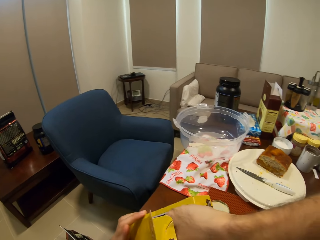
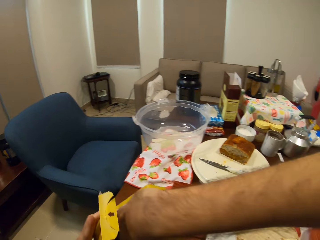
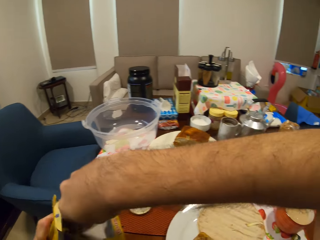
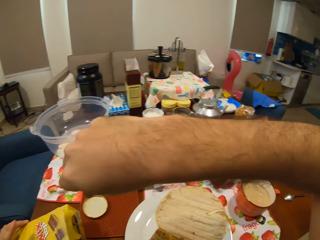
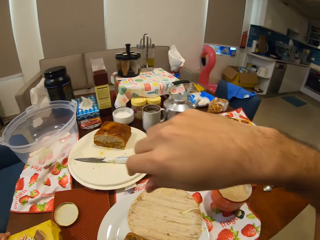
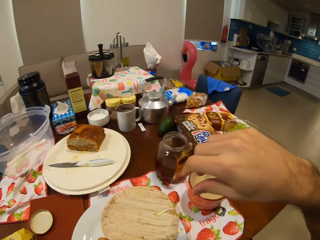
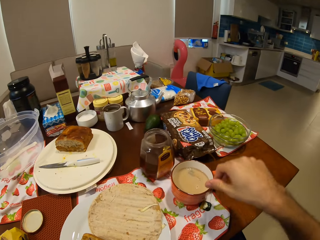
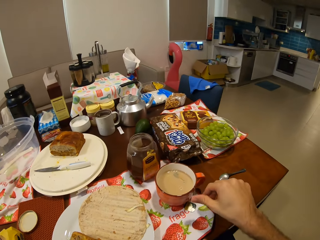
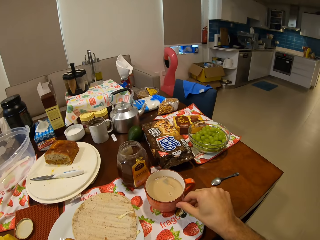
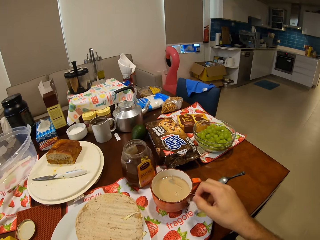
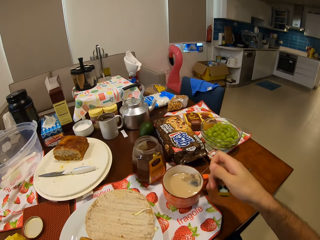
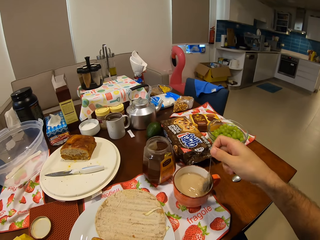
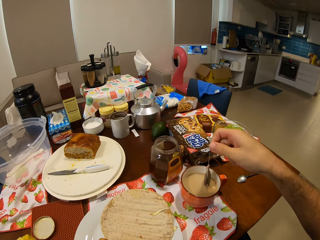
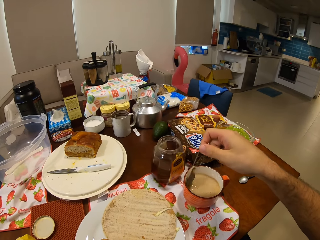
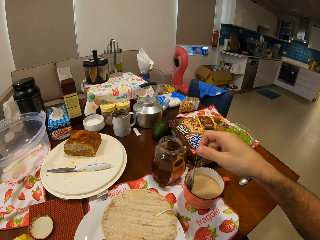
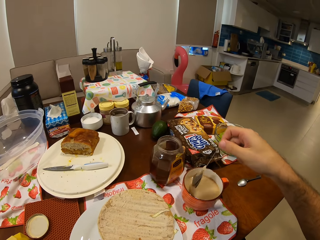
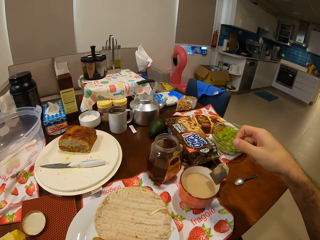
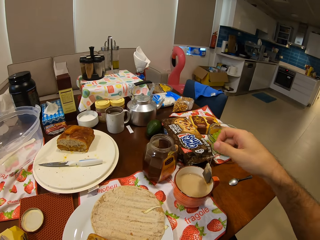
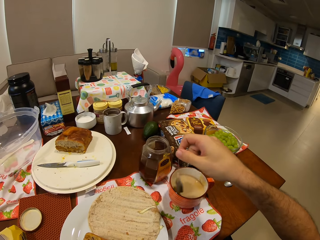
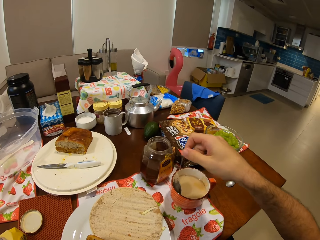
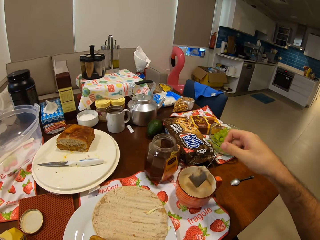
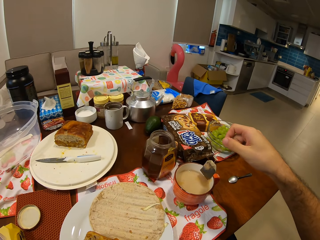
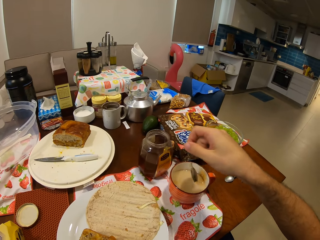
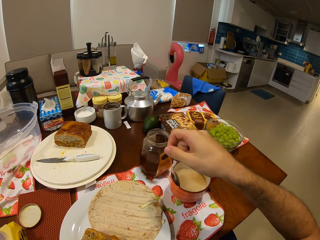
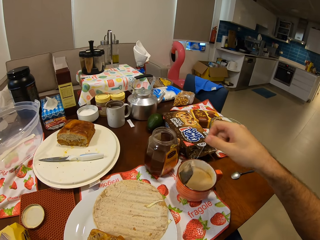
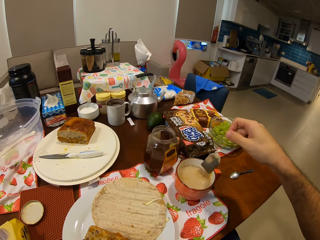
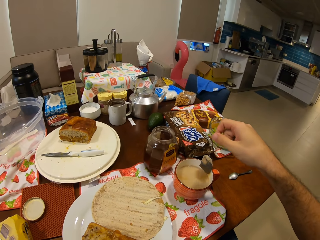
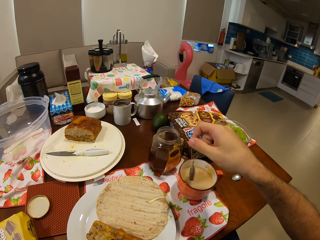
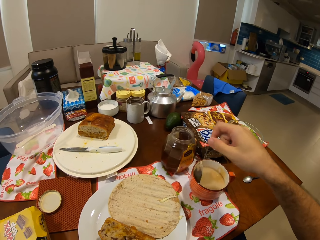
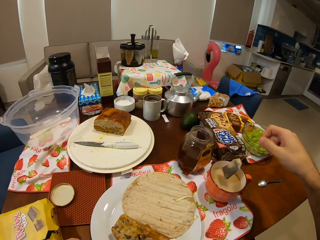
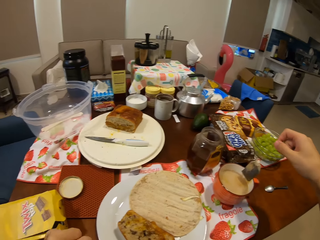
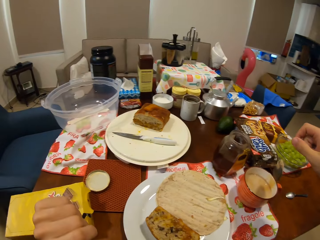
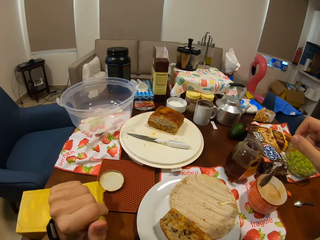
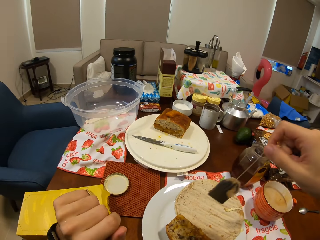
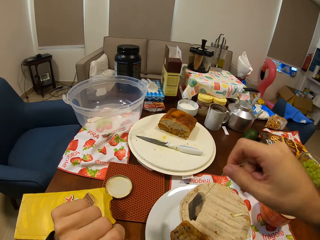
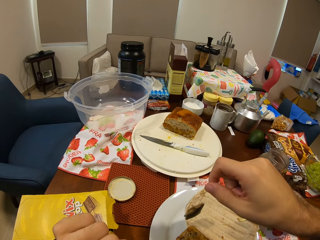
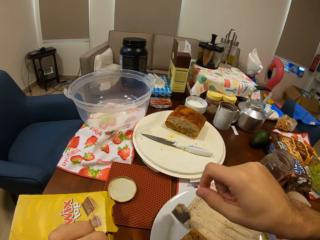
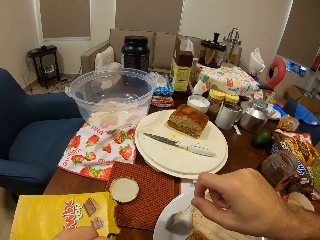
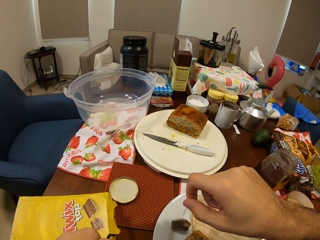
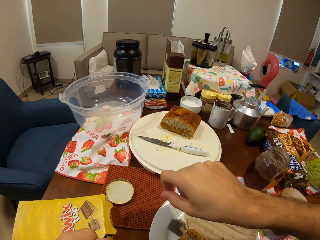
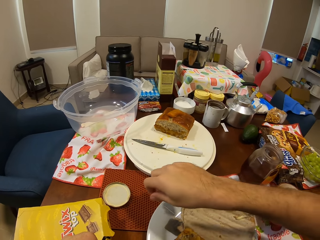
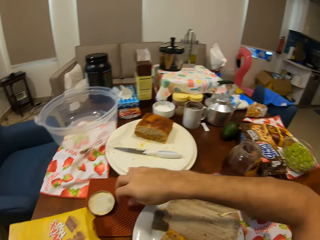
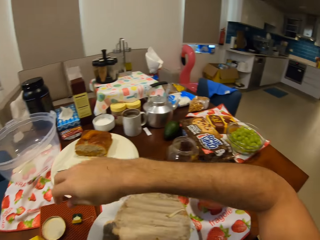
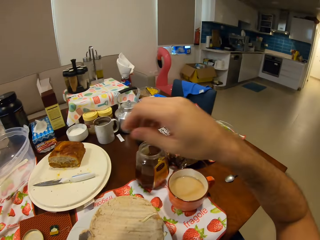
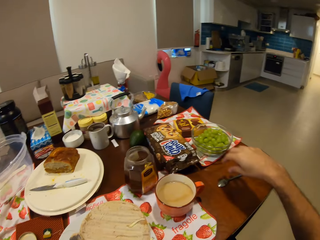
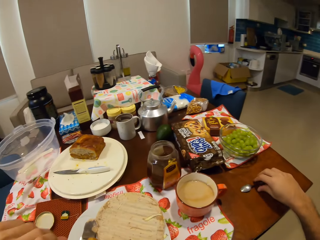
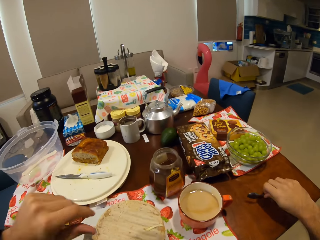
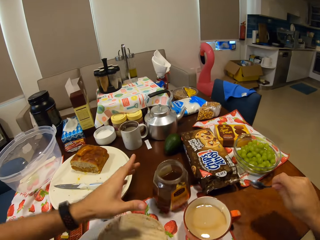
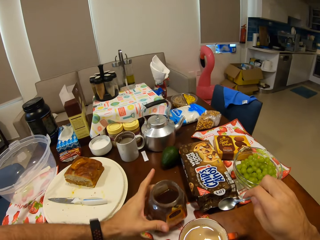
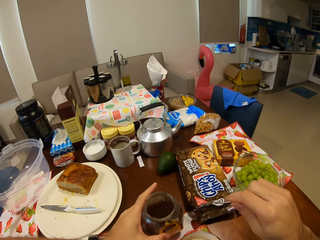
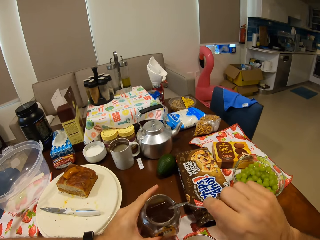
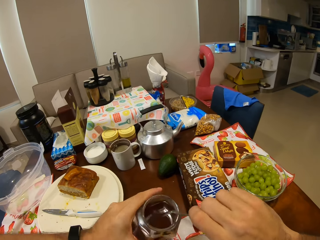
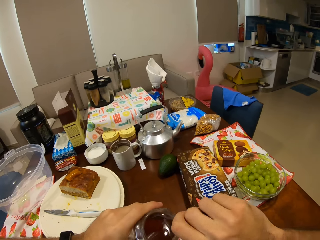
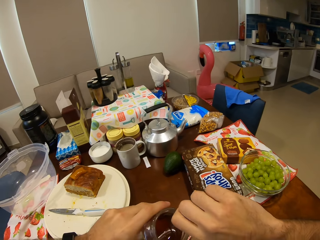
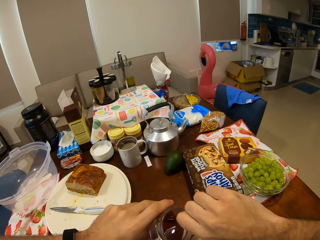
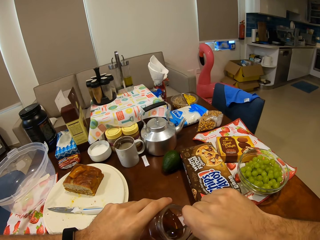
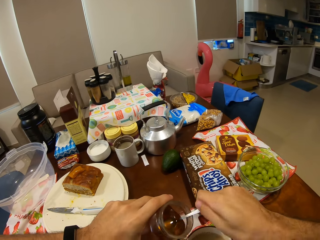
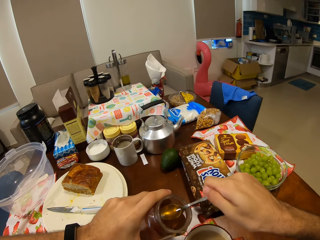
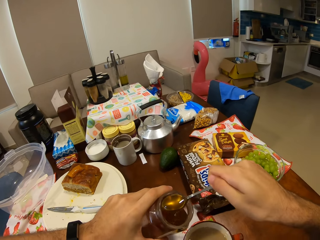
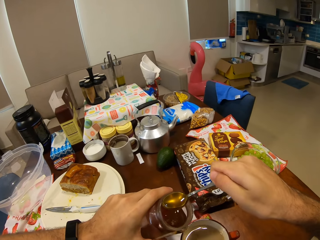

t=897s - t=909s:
The camera wearer pulls out a tea bag from a cup of tea with his right hand. He places the tea bag in his right hand on a plate. He picks up a tea spoon from the dining table with his right hand. He scoops honey from the honey tin. He picks up the jar of honey with his left hand.

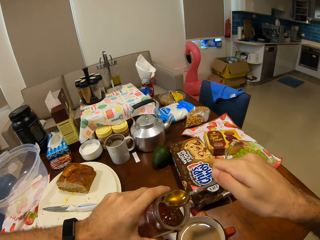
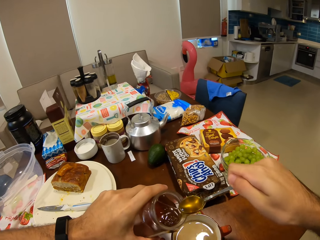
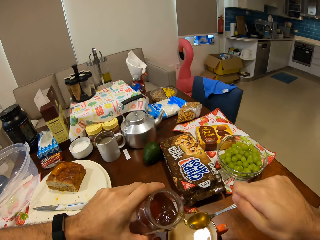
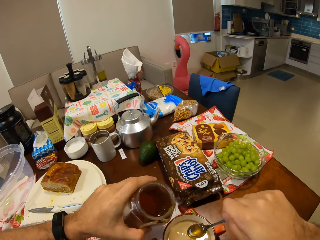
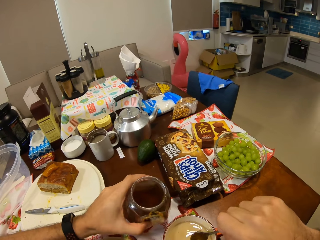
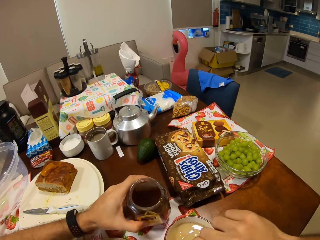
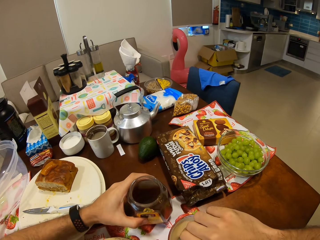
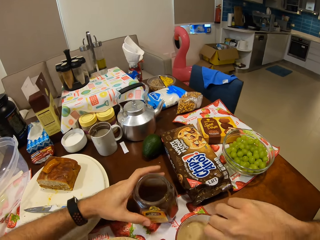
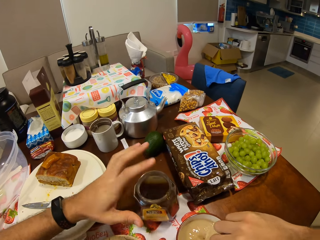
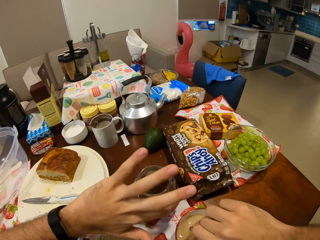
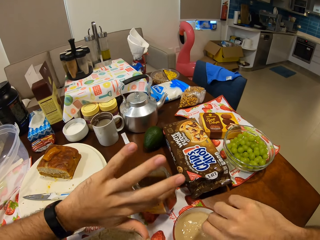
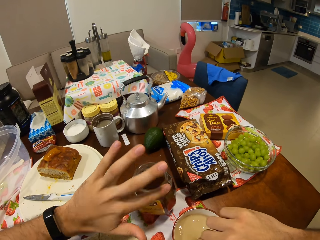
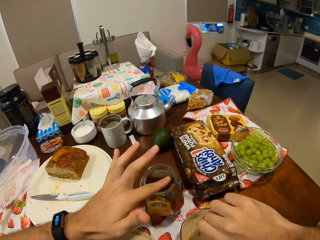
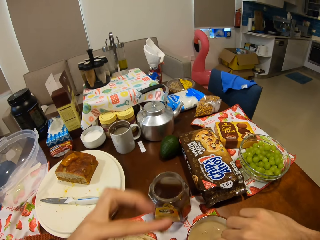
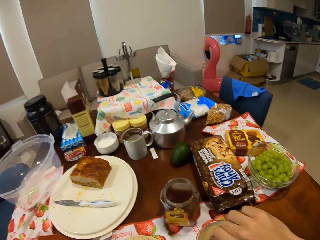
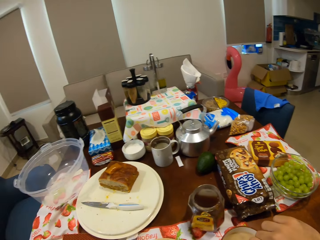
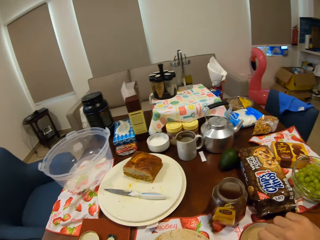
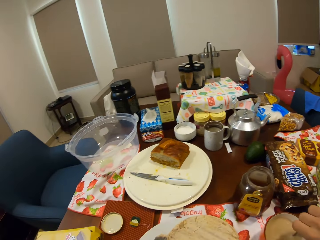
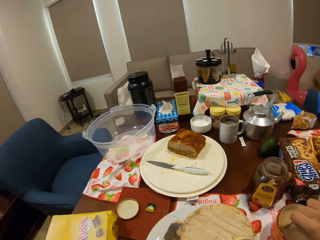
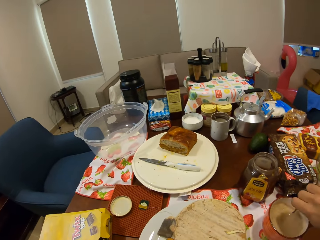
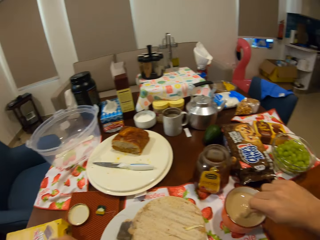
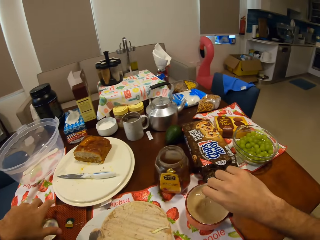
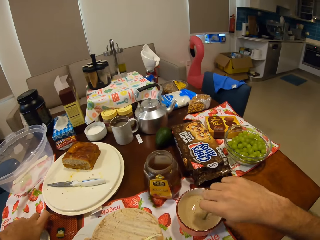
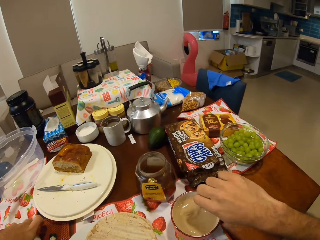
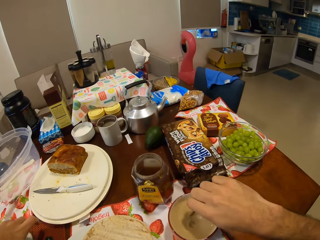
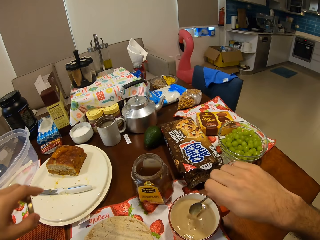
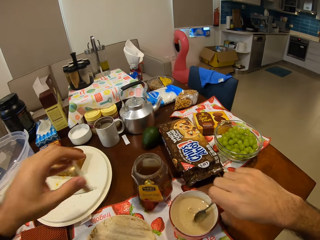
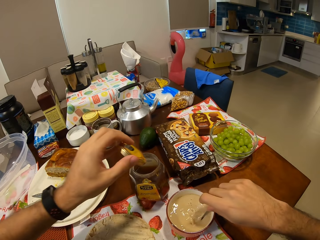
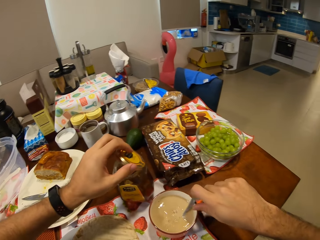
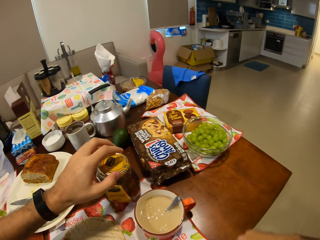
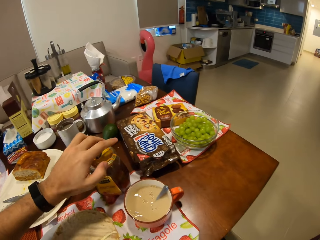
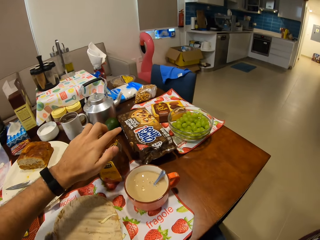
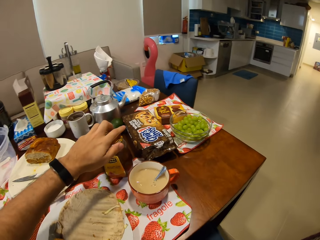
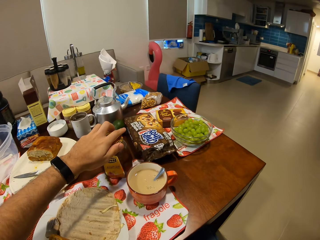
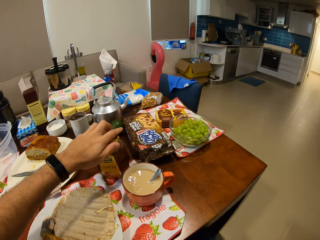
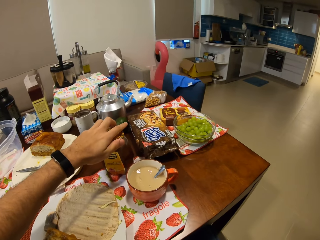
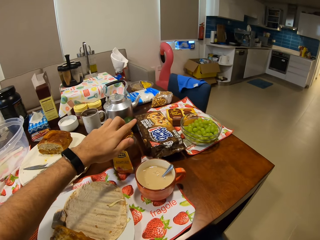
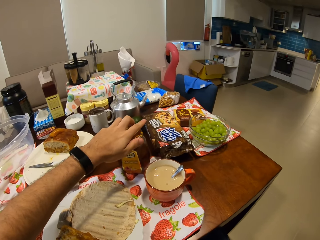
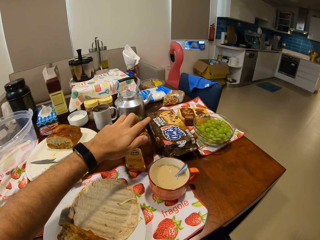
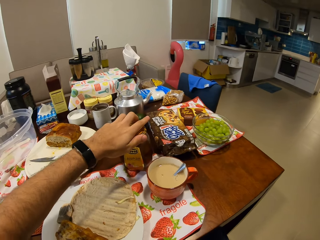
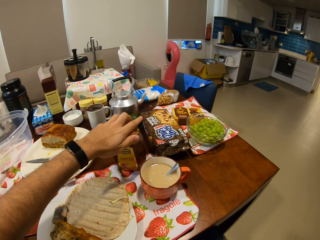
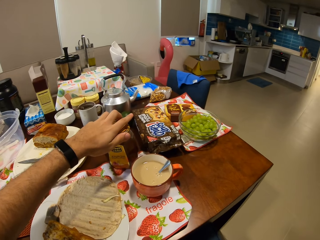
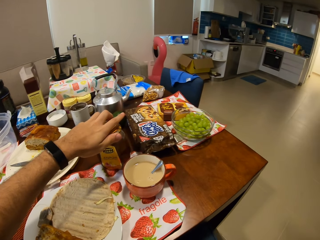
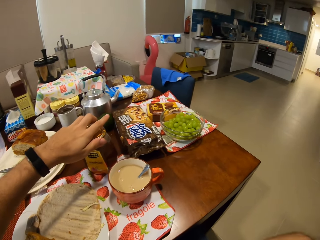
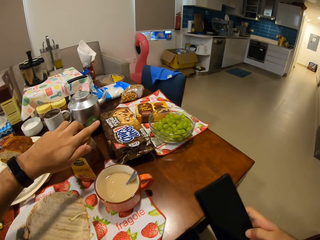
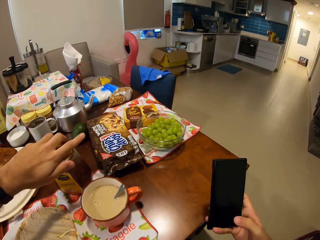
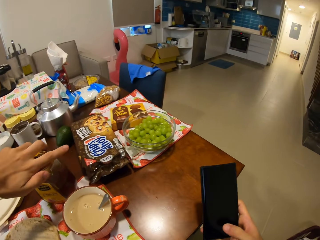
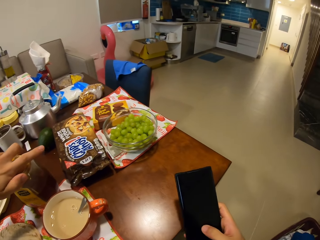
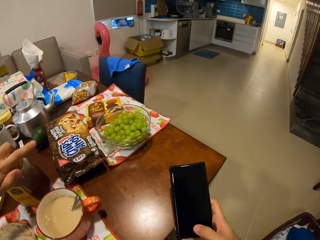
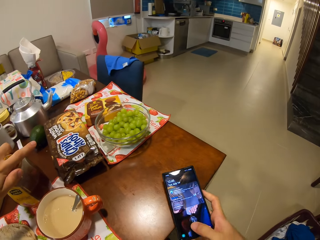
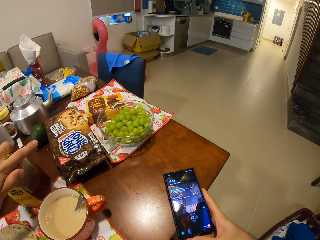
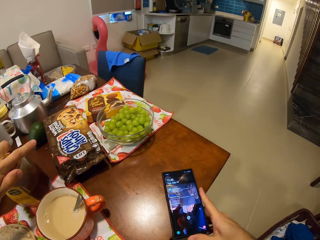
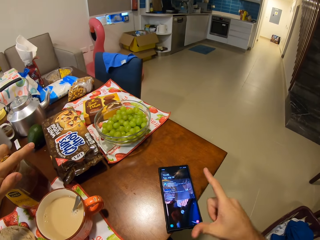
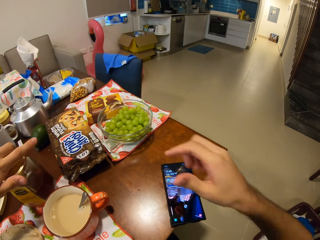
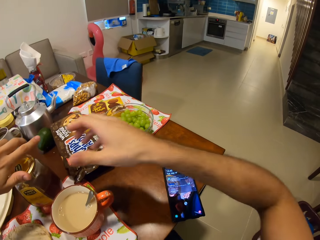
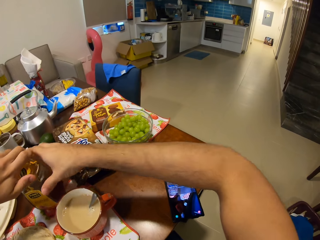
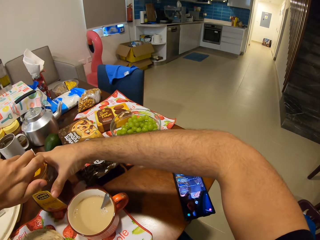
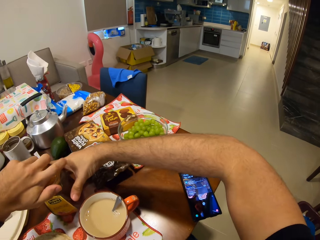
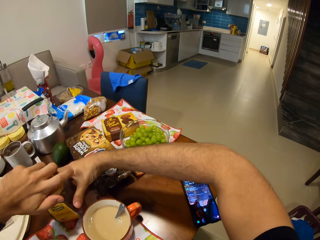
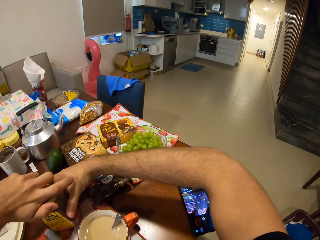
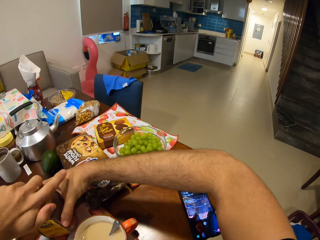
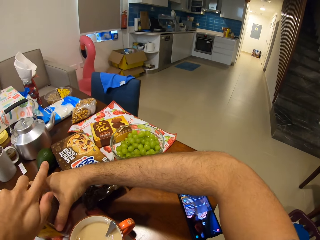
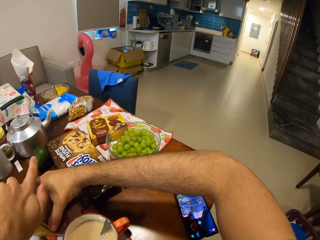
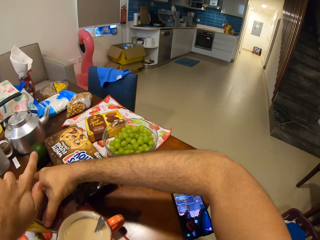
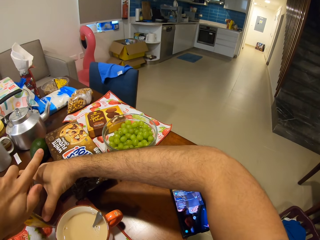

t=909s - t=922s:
The camera wearer takes out honey from the jar with the tea spoon in his right hand. He pours the honey in the tea spoon into the cup of tea. He places the jar in his left hand on the dining table. He stirs the cup of tea with the spoon in his right hand. He picks up the jar lid on the dining table with his left hand. He places the jar lid in his left hand on the jar. He operates a phone with his right hand. He places the phone in his right hand on the dining table.
